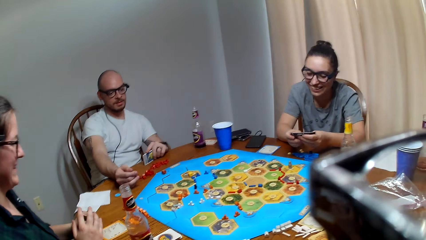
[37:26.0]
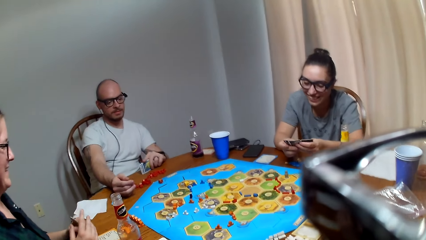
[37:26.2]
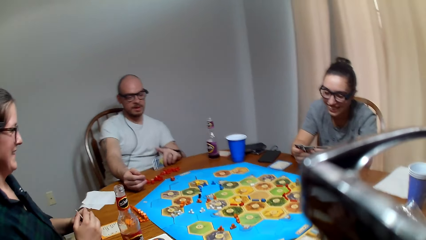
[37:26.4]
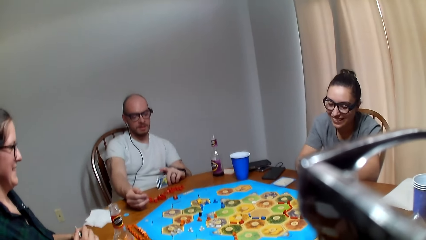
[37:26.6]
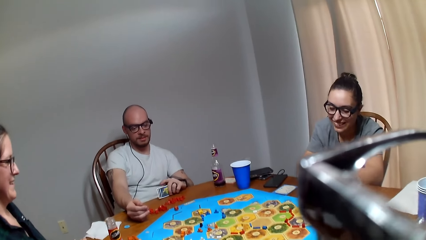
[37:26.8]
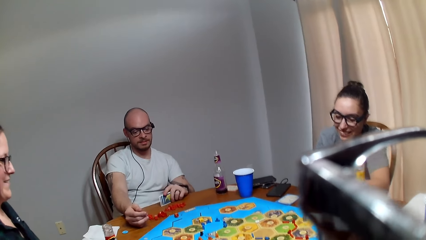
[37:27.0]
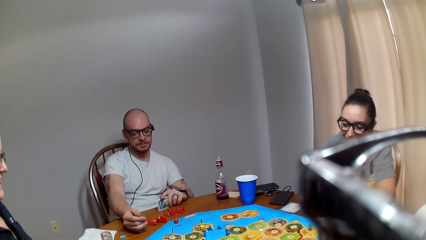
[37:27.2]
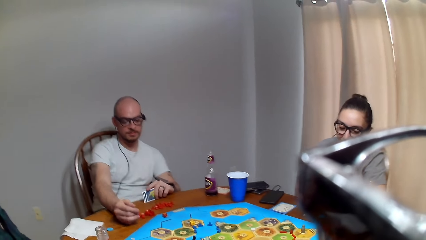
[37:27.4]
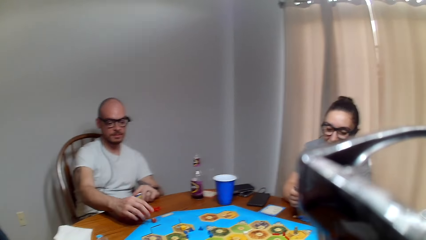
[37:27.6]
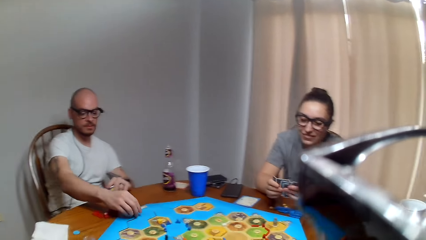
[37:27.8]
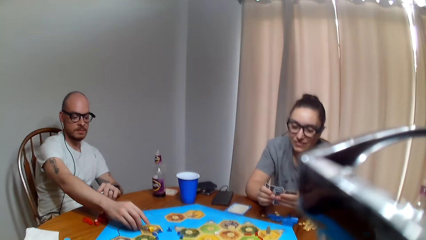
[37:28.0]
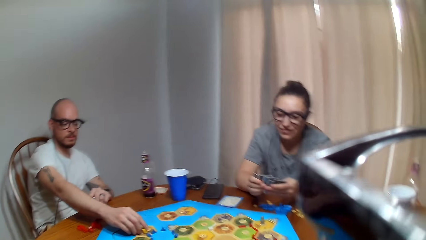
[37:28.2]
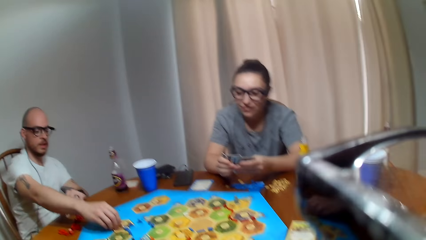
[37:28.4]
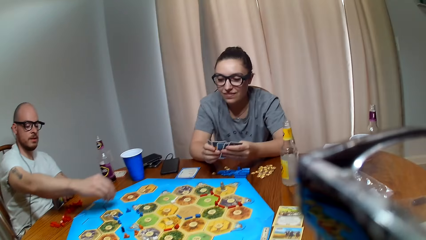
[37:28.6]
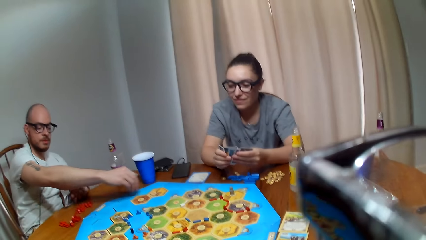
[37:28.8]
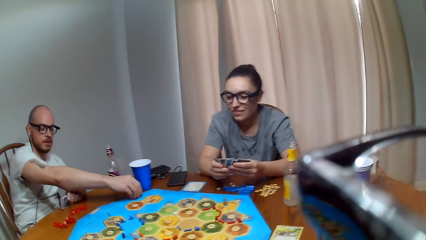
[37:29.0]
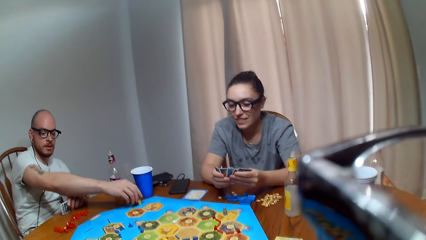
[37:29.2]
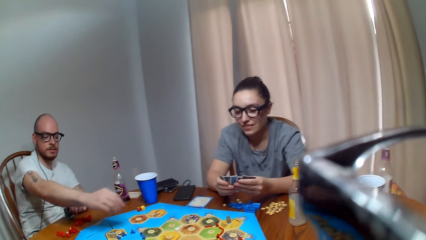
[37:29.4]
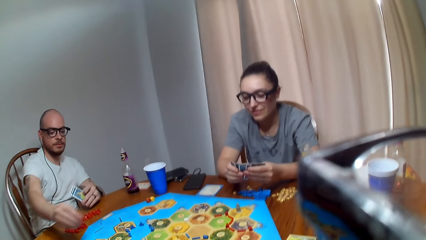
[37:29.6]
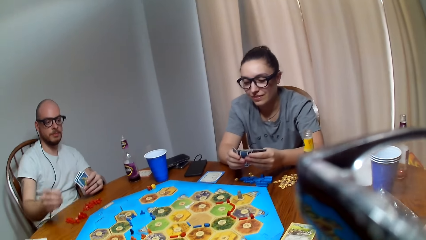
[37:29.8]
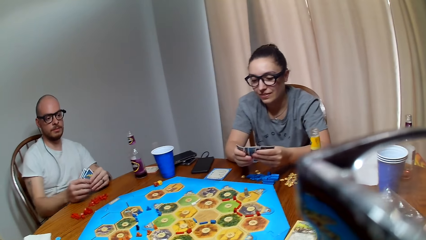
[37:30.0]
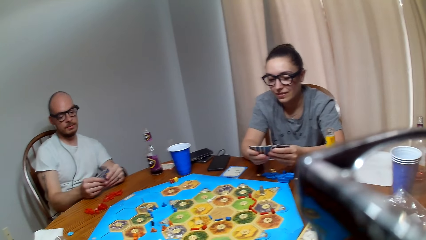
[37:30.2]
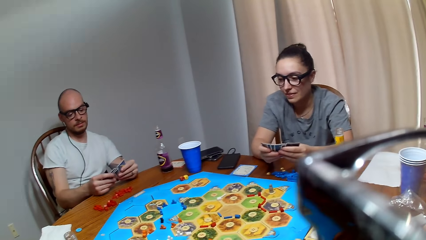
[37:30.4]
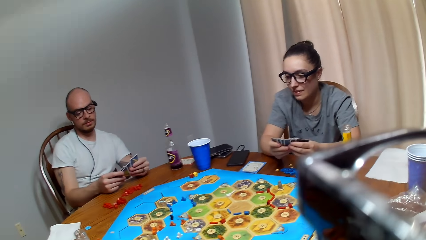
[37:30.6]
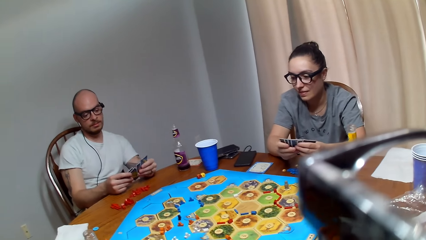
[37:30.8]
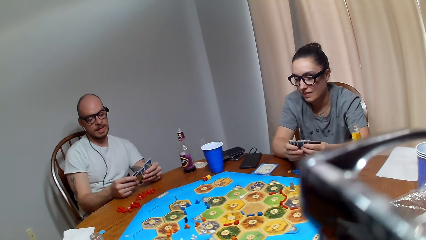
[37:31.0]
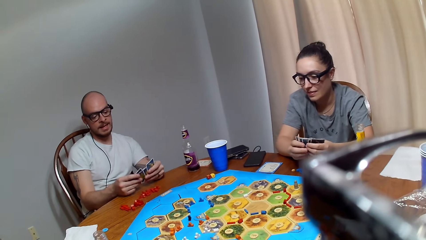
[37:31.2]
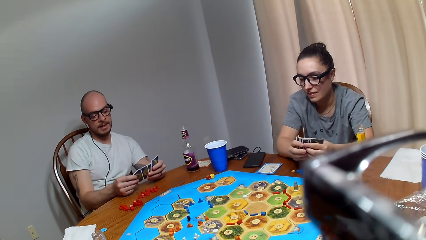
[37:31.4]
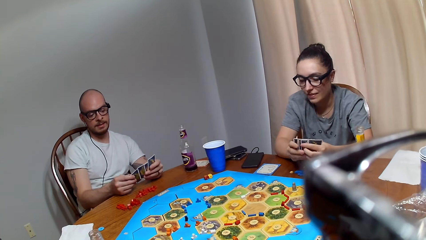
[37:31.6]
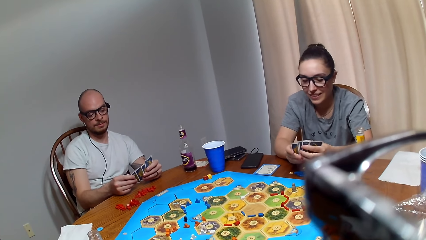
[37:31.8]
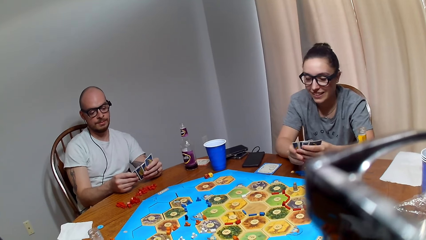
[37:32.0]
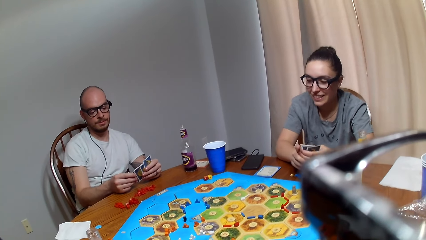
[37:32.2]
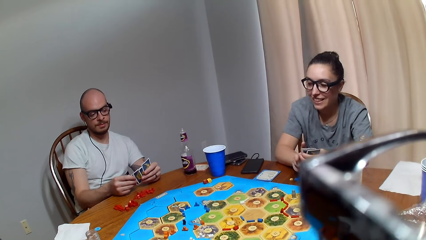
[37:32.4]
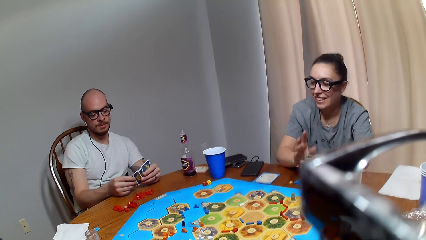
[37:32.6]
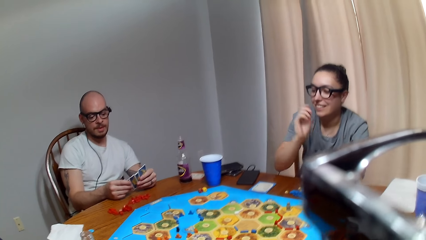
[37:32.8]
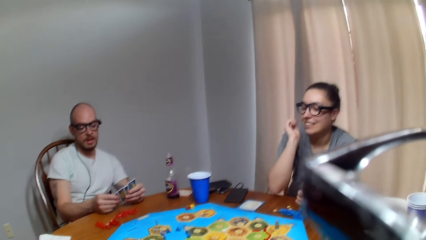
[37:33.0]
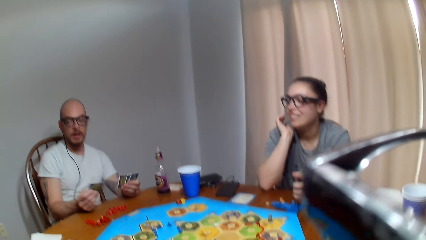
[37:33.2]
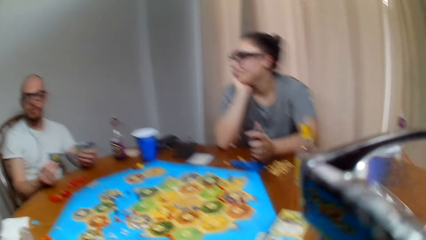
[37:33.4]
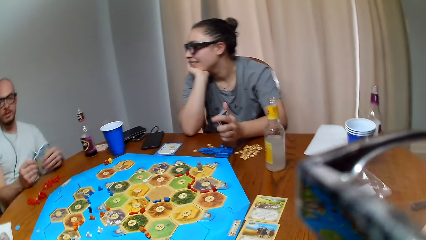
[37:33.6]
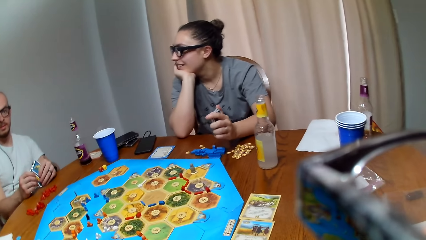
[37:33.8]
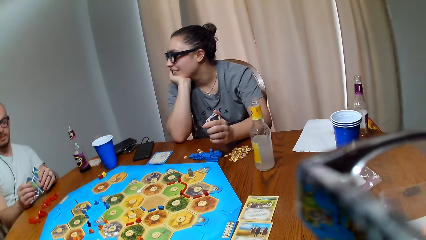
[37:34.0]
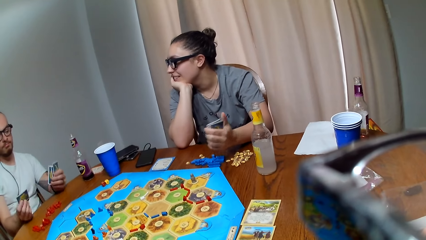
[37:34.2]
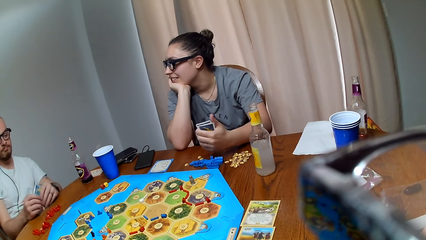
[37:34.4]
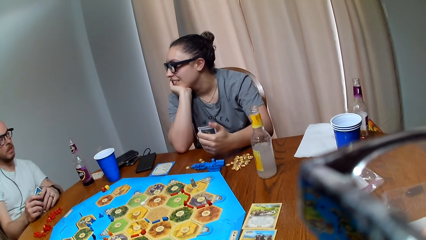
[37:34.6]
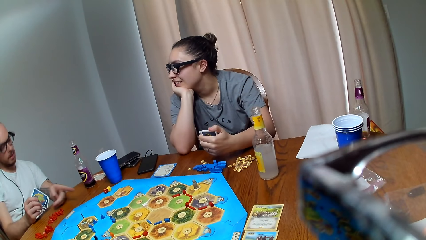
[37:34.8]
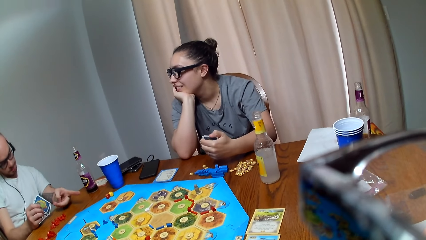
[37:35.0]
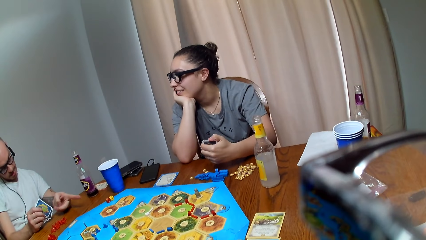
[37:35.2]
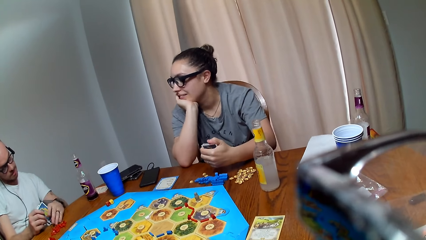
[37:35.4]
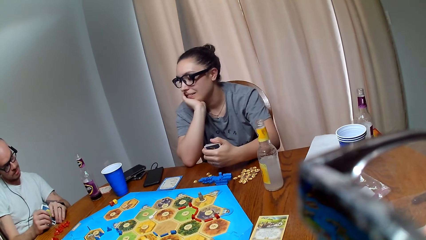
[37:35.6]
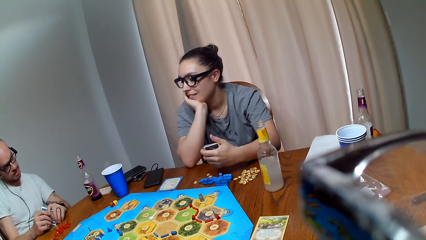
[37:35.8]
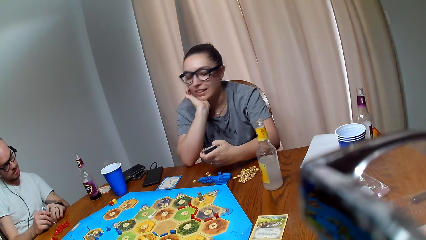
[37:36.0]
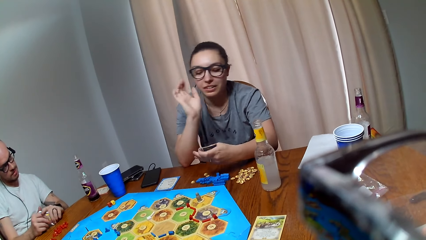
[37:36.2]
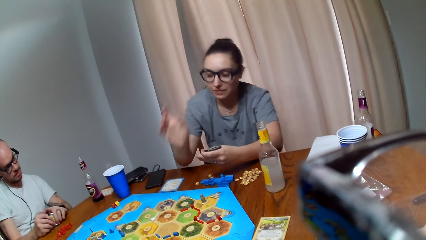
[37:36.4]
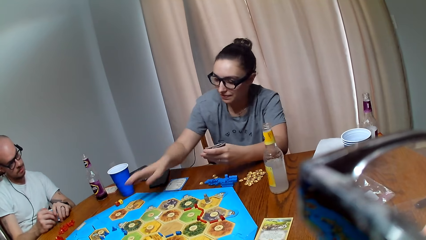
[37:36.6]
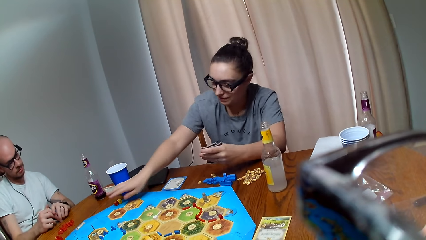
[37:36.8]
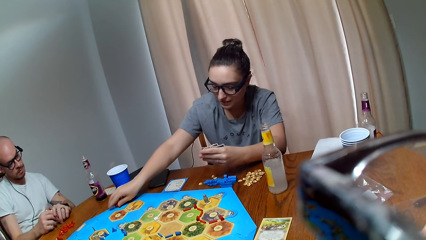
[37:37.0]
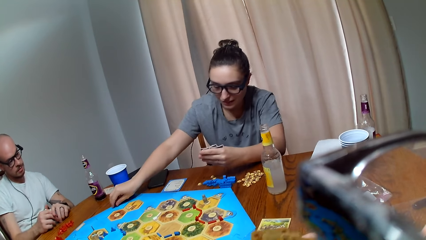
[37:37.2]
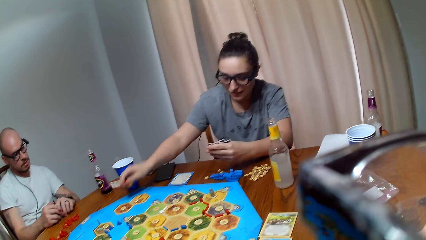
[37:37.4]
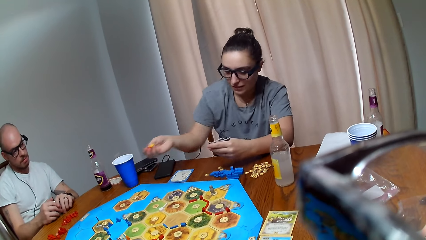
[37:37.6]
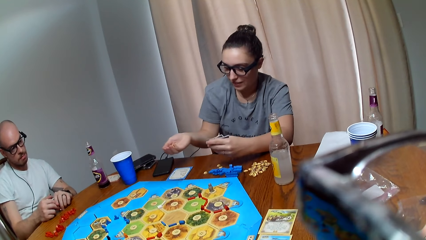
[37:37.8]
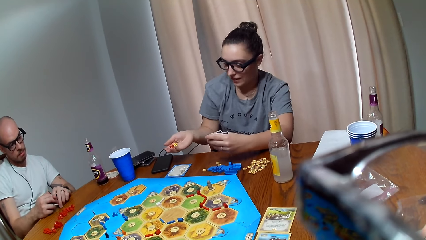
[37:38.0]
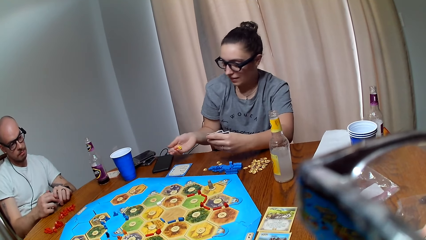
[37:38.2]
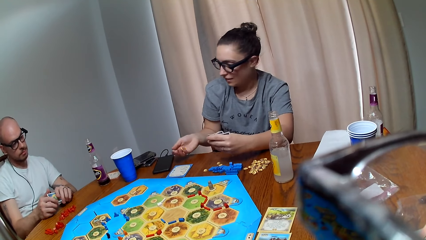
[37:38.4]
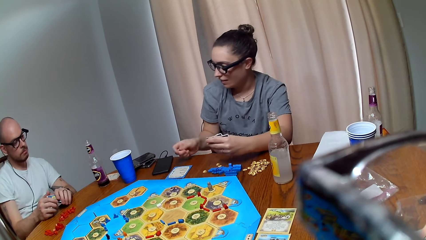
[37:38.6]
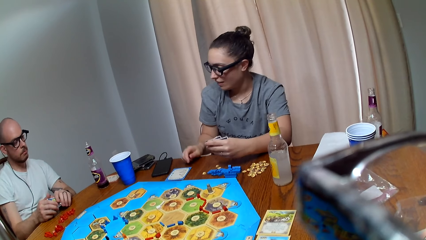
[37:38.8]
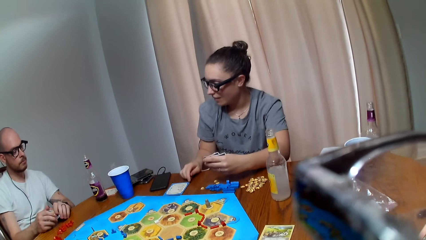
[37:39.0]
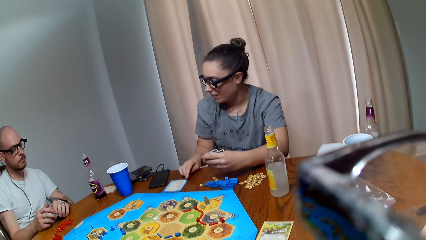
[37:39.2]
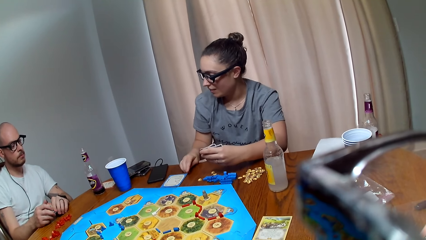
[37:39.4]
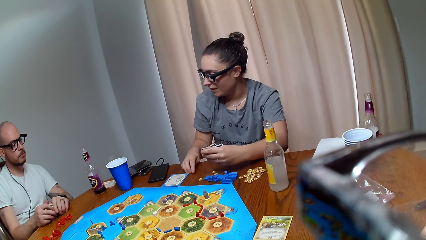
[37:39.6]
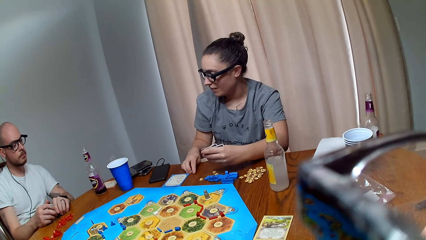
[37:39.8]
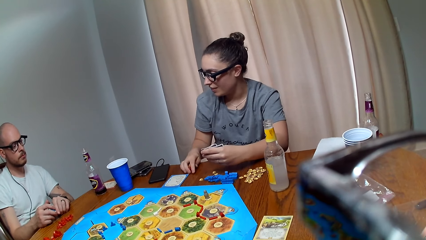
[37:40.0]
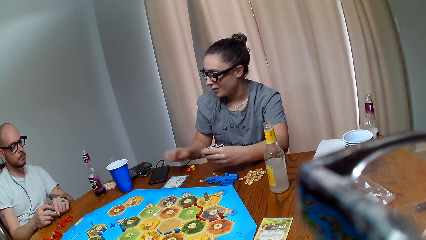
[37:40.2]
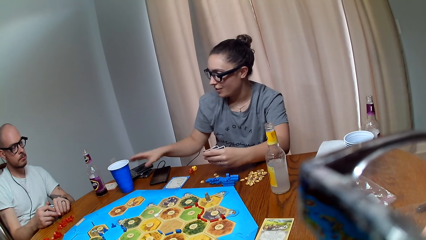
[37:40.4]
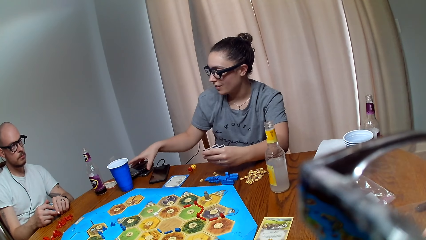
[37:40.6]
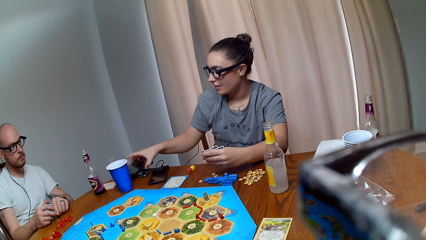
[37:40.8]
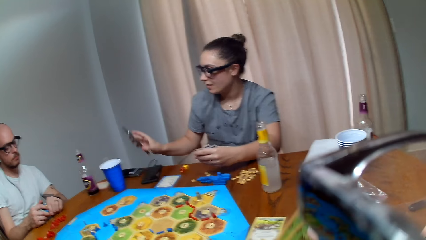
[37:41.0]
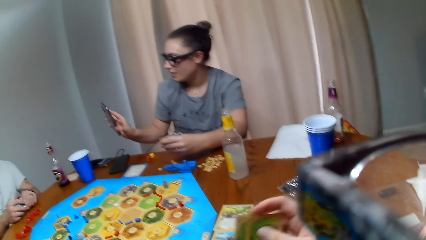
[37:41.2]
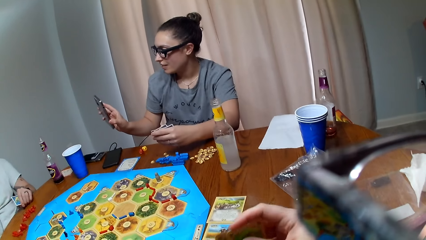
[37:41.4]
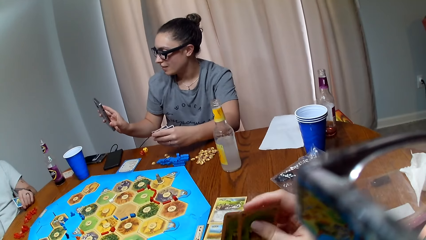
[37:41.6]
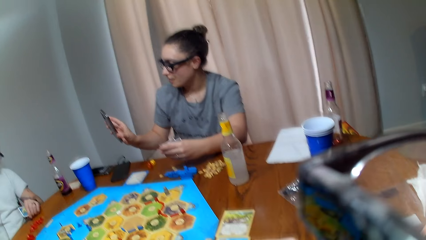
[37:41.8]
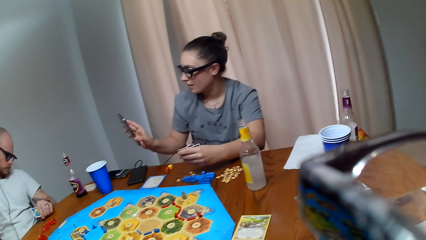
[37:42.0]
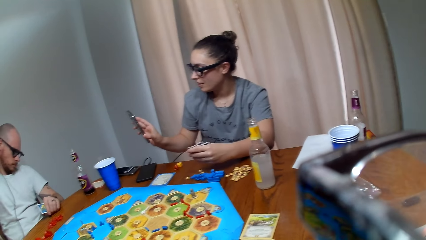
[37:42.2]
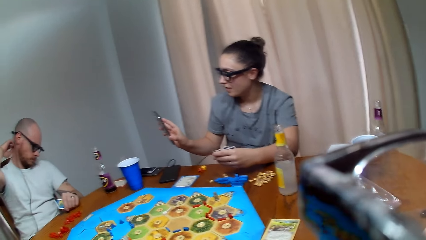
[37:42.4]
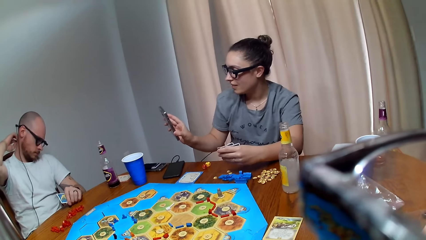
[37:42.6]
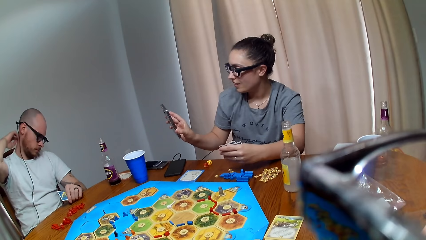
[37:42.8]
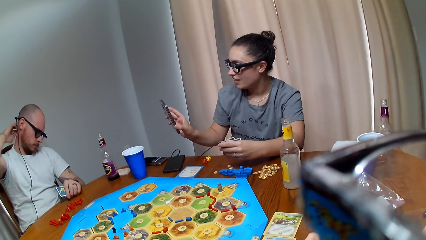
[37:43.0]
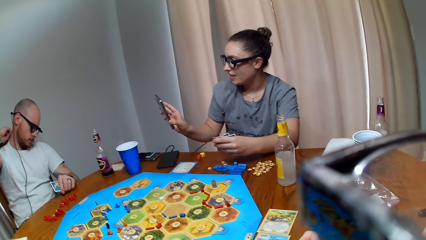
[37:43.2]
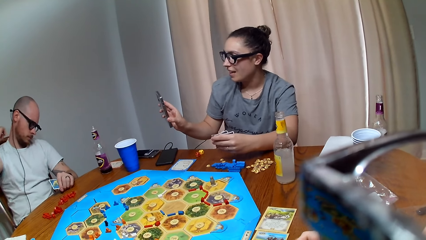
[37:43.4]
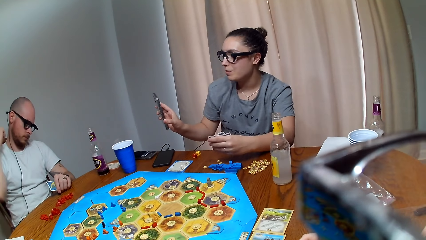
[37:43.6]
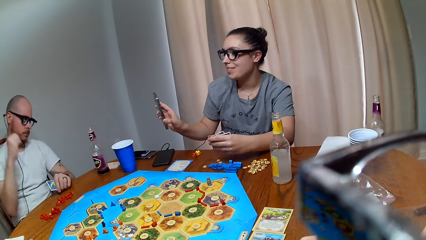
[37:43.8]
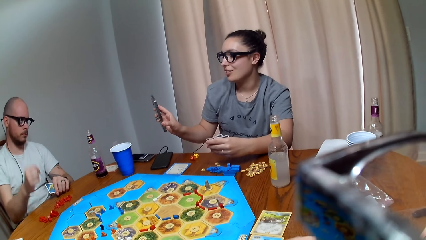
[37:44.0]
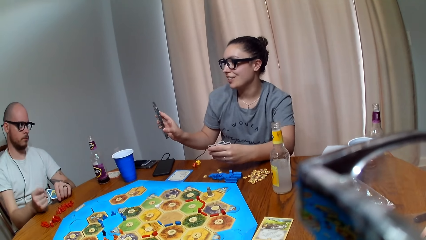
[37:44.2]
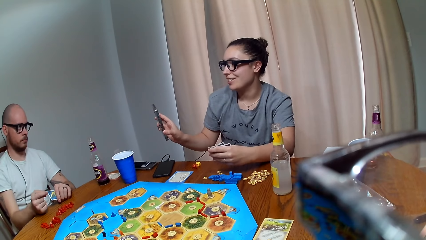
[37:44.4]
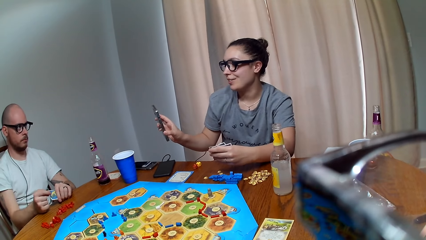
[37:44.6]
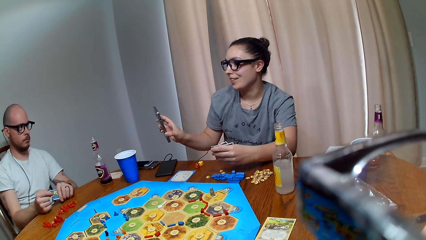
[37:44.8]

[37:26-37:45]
A man taps on the table with his cards. He places the dice on the game board. A woman looks at the cards. The camera wearer makes a sound. The man speaks to another woman. The first woman puts her hand on the chin. The camera wearer speaks. The man points at the dice. The first woman picks up the dice on the game board. The camera wearer speaks to the first woman. The first woman puts the dice on the table. She looks at the phone and picks up her phone. The camera wearer looks at the card. They talk to the woman. The man scratches his neck. The woman reads a message on the phone.
